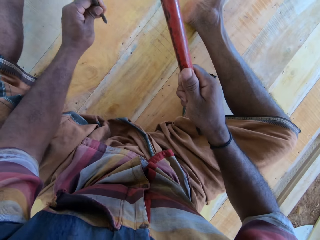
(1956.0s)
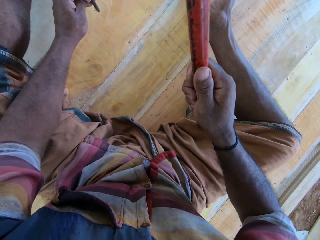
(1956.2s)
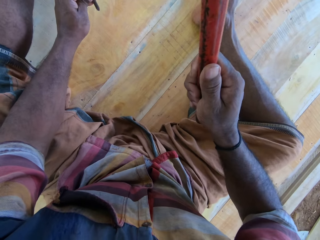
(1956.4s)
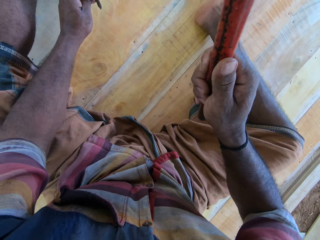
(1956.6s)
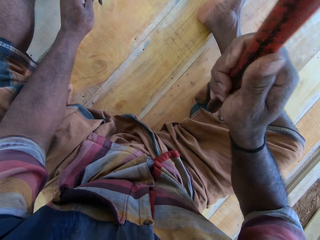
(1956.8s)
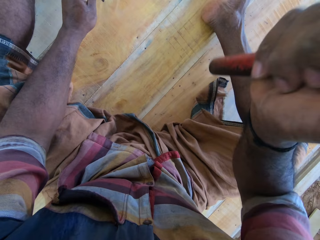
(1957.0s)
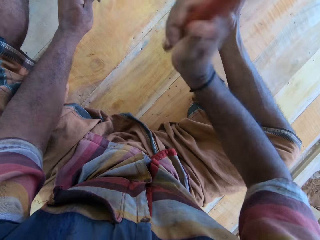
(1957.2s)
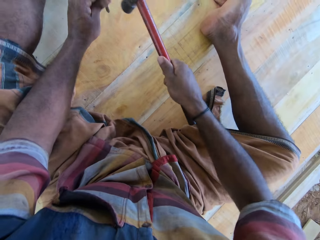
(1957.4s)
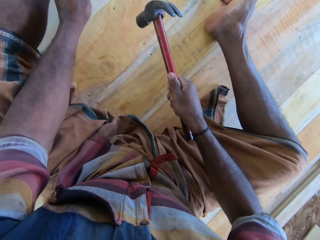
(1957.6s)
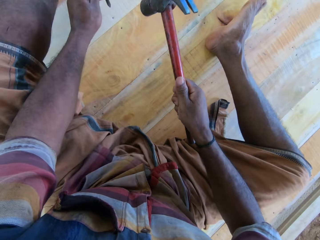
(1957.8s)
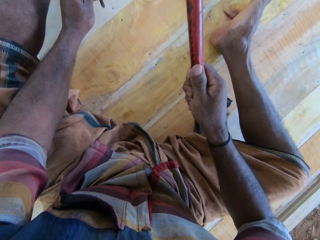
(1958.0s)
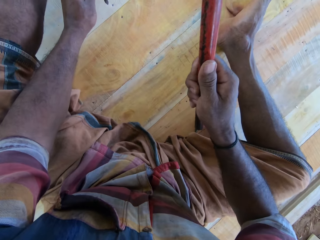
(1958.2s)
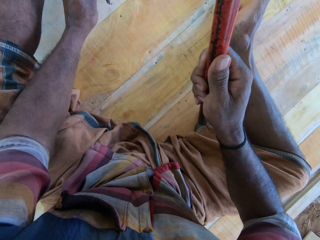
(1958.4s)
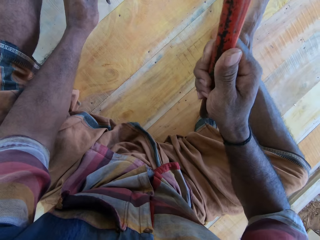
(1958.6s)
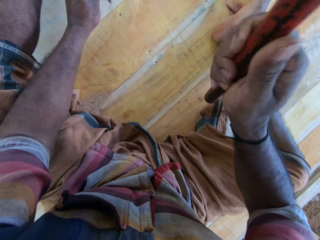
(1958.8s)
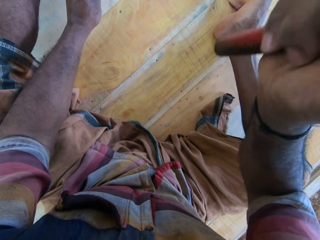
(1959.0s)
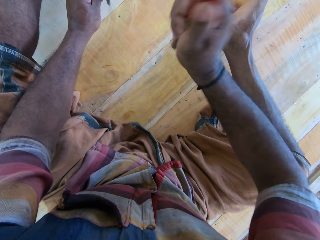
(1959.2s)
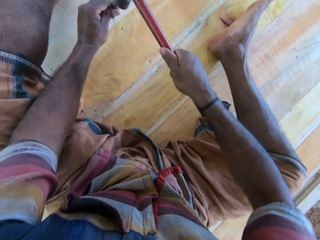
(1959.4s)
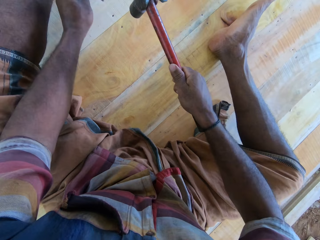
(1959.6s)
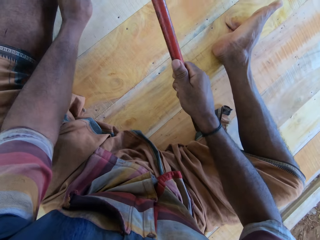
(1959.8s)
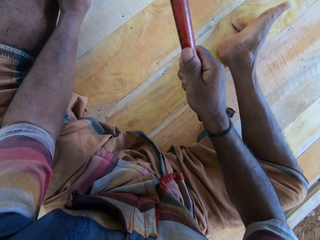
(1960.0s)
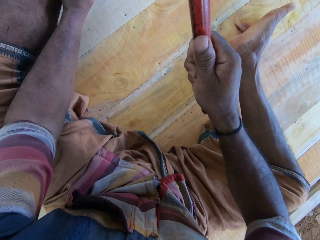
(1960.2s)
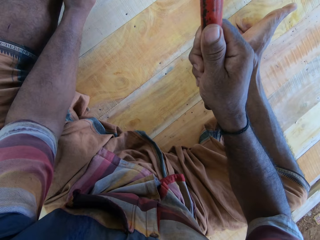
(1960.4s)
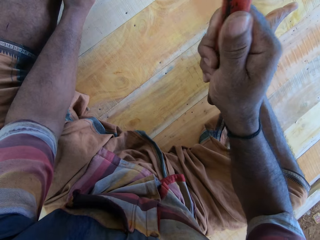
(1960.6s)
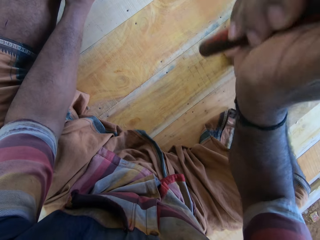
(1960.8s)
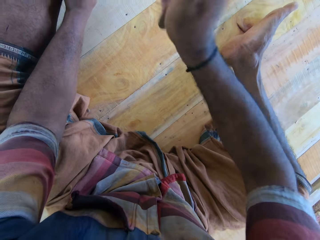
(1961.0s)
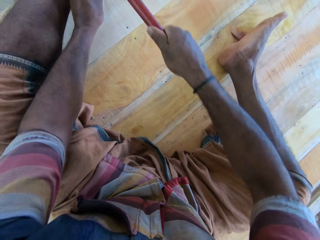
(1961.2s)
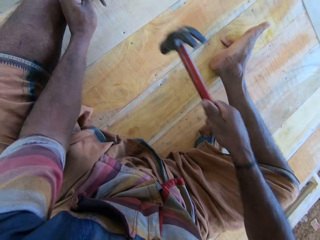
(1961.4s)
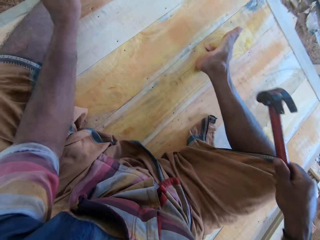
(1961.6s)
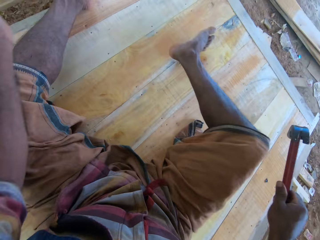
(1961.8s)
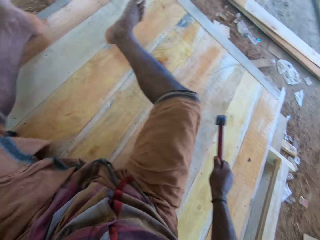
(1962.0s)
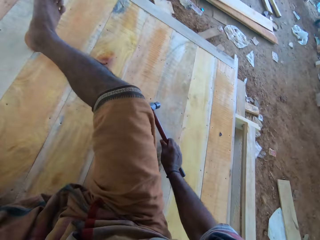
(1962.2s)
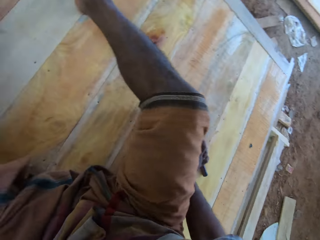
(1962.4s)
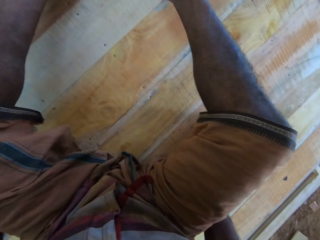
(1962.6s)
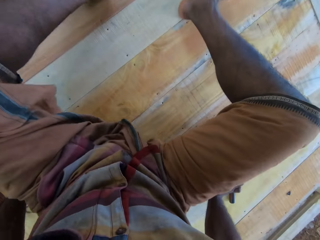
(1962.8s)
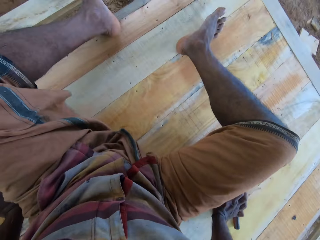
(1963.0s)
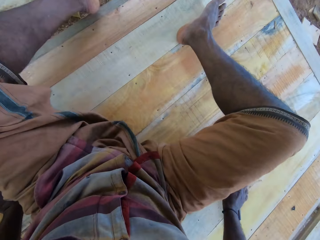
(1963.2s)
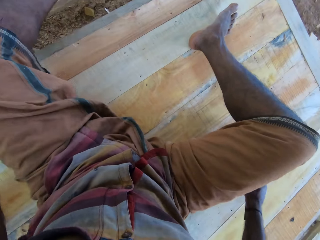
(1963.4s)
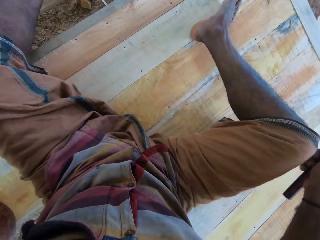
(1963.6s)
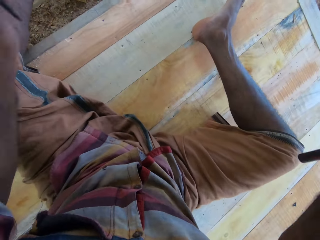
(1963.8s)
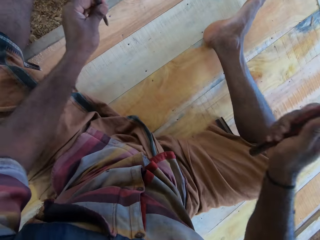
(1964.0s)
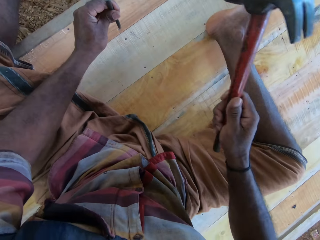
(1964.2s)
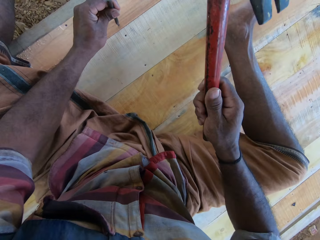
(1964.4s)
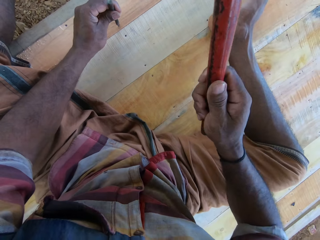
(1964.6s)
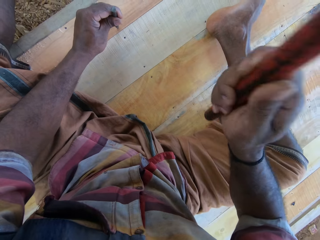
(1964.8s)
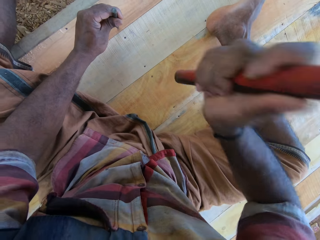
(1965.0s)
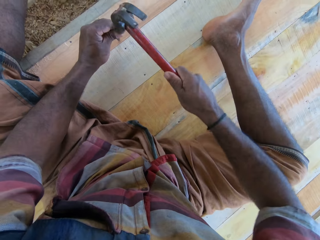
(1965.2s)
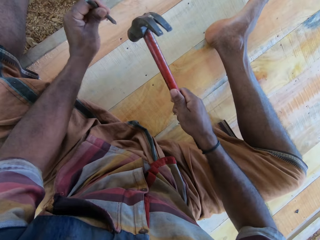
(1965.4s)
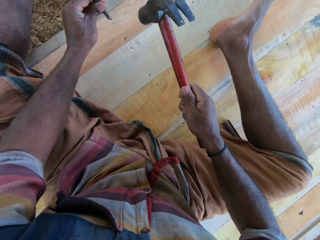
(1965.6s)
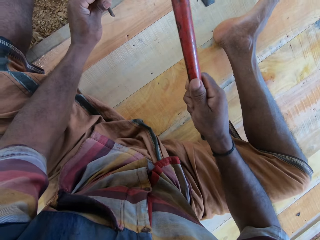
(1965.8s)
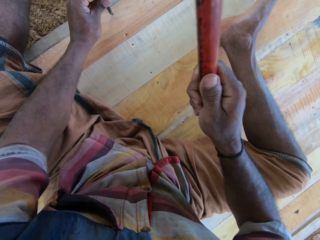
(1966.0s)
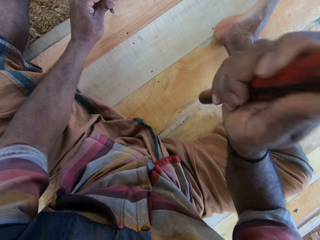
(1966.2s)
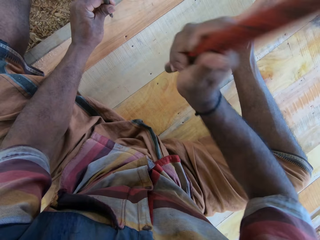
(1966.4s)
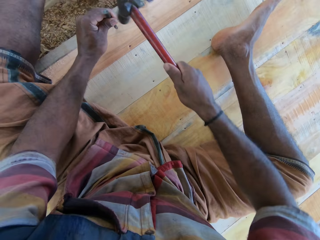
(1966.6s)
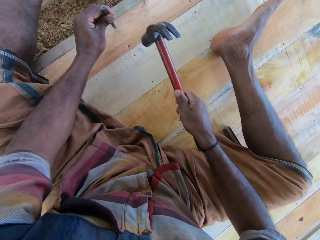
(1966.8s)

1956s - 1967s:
The camera wearer holds the hammer. They hit the chisel with the hammer. They hold the hammer. They hit the chisel with the hammer. They hold the hammer. They put the hammer down. They move on the wood floor with the buttocks. They hold the hammer. They put the chisel on the nail. They hit the chisel with the hammer.

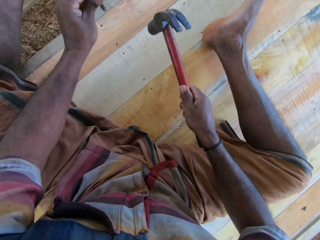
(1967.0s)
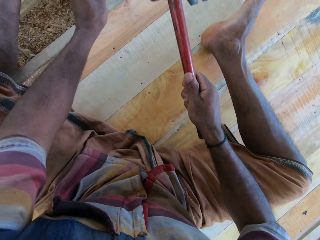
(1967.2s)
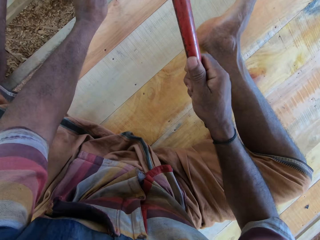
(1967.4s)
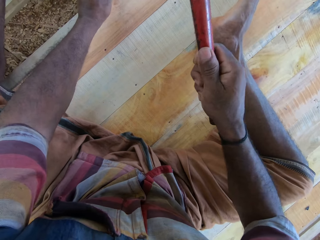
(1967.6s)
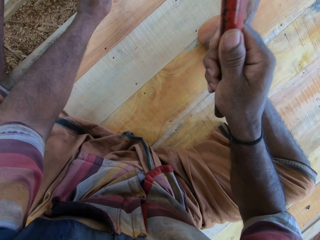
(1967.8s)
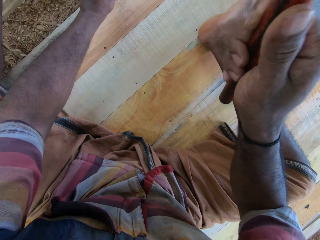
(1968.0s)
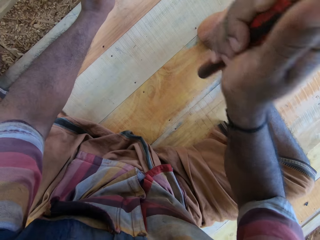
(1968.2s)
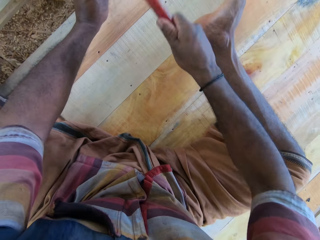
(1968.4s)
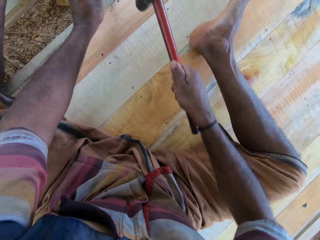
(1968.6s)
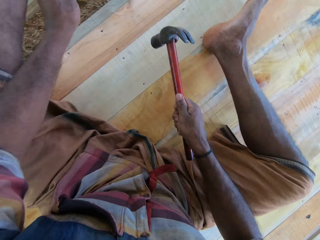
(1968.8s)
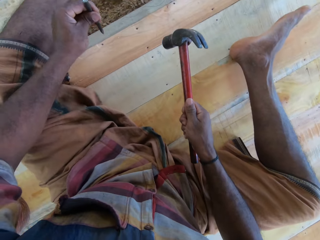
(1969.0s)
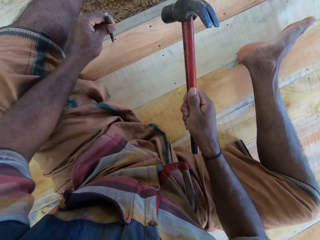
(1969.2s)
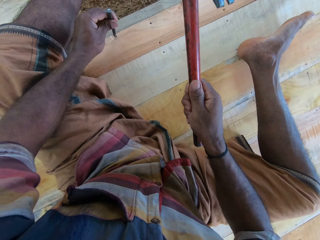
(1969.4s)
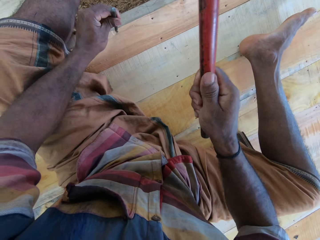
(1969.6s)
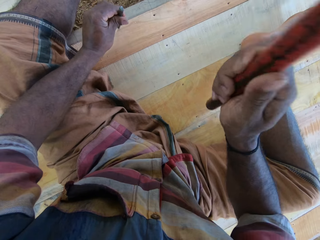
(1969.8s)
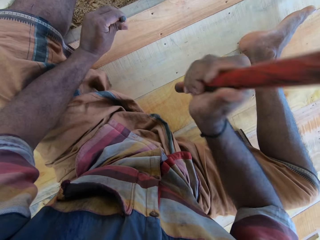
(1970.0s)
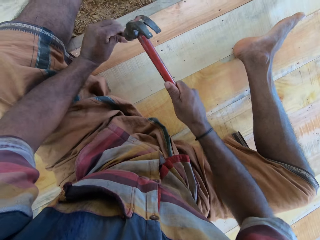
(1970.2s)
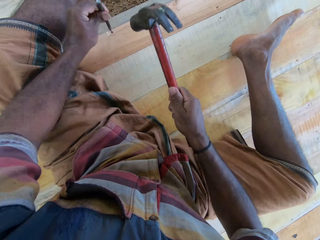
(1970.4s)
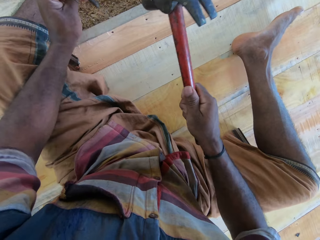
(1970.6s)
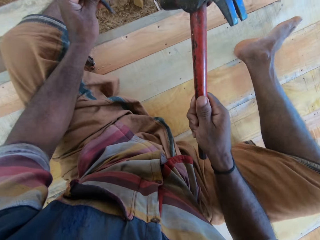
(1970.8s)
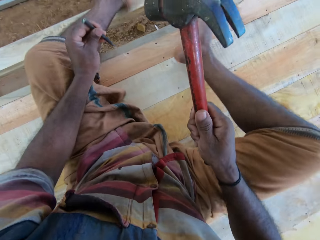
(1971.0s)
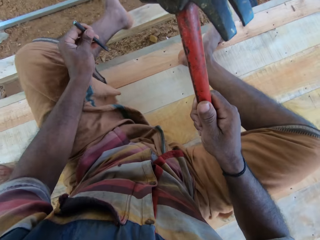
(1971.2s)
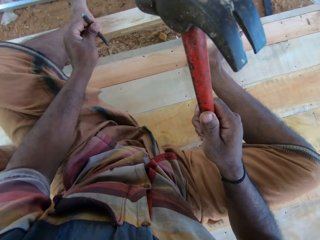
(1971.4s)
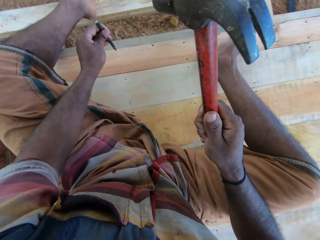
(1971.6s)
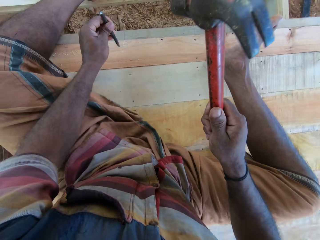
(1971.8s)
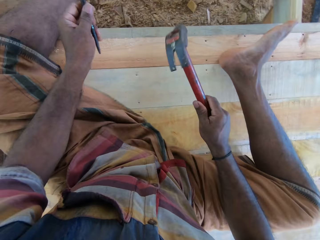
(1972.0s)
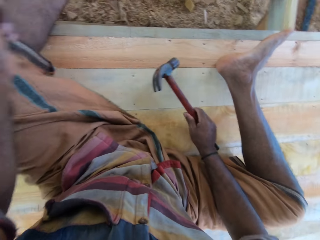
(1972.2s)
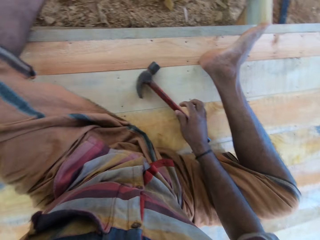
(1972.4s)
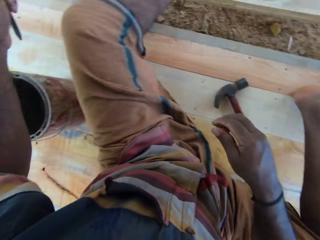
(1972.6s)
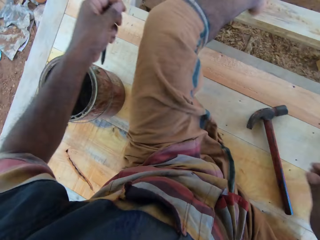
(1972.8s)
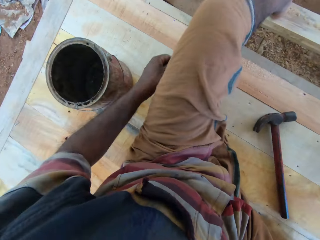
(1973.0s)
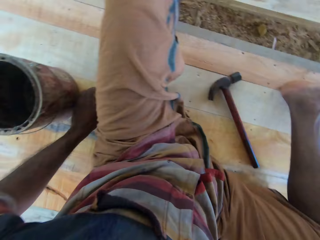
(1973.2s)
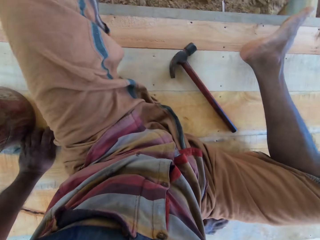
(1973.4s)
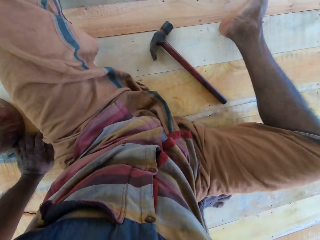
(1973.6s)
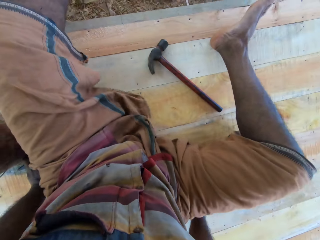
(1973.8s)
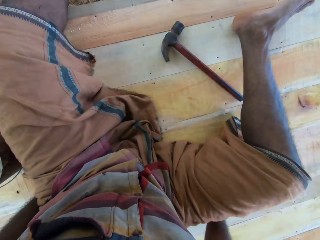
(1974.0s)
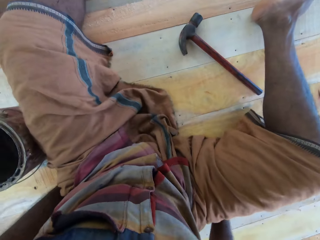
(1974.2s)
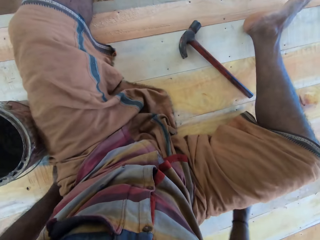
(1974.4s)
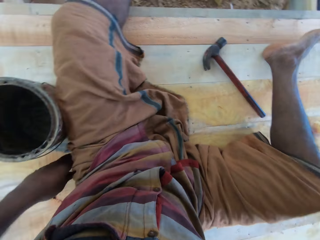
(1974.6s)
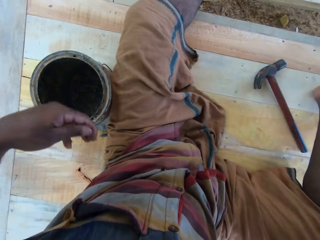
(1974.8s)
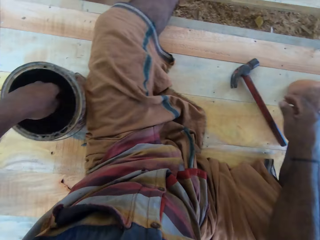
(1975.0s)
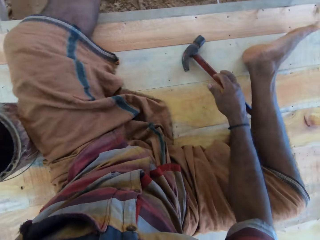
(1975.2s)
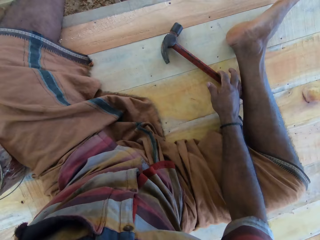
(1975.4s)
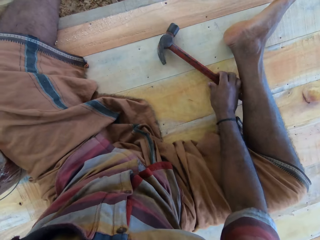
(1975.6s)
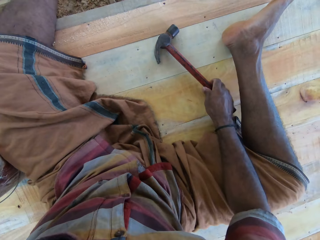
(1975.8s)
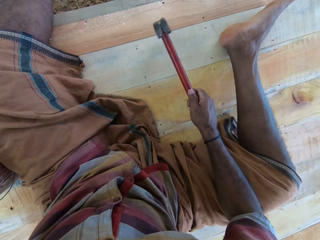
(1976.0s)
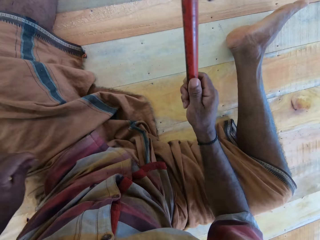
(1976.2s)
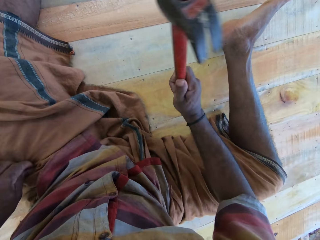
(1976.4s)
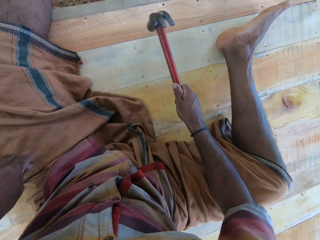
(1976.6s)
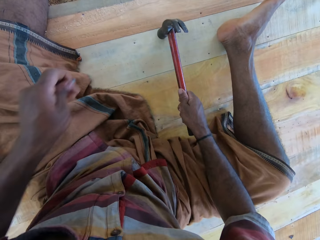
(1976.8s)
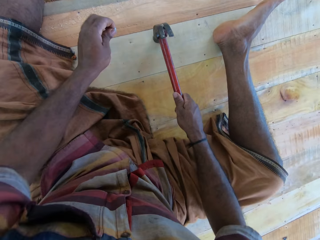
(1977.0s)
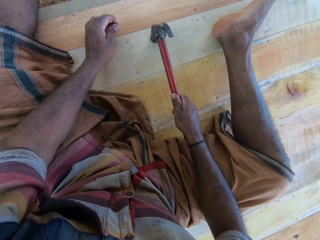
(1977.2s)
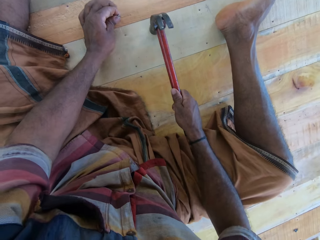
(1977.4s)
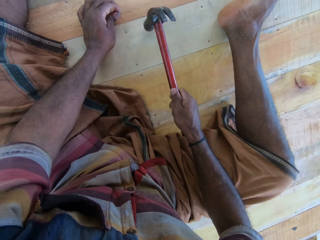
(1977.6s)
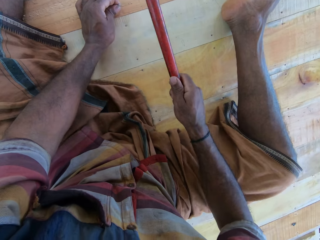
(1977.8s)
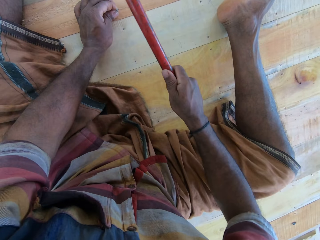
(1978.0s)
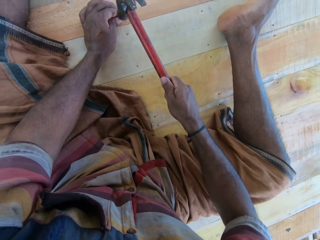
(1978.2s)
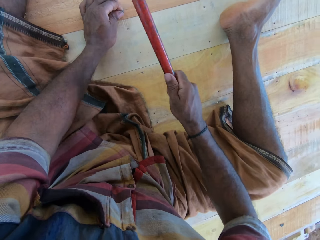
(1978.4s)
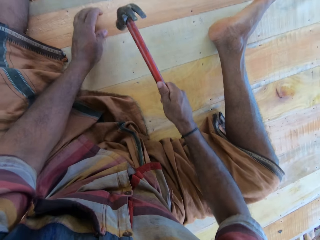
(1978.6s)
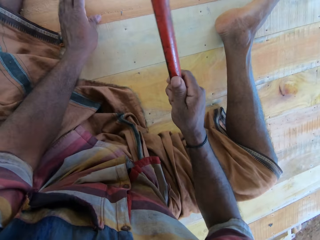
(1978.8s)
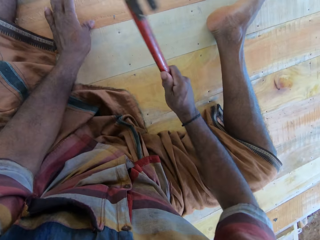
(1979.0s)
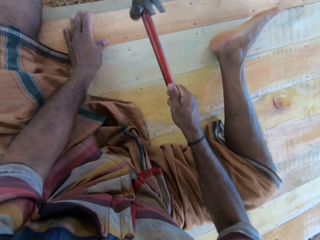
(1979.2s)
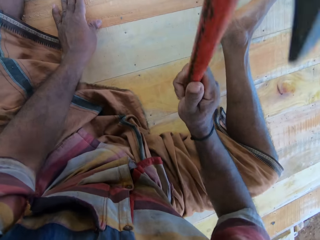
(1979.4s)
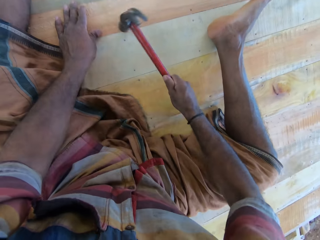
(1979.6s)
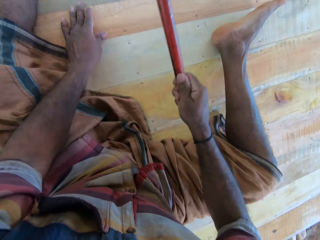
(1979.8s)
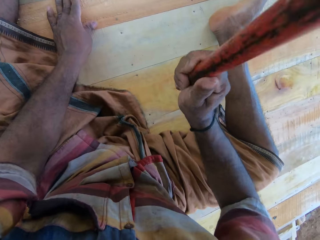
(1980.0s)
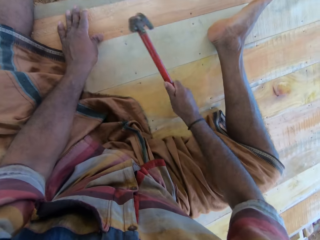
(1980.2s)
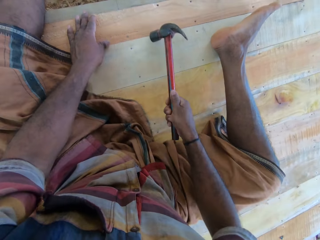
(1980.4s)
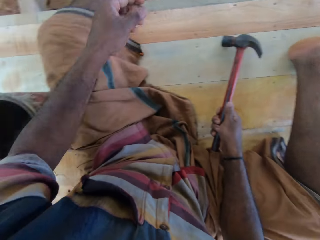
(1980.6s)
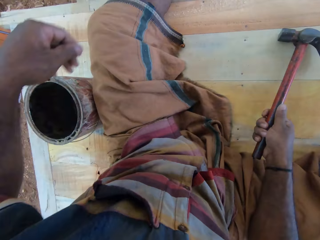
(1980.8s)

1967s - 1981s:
The camera wearer holds the hammer. They hit the chisel with the hammer. They put the chisel on the nail. They hit the chisel with the hammer. They hold the hammer. They put the hammer down. They put the chisel down. They move on the wood floor with the buttocks. They pick up a nail from a tin. They pick up the hammer. They fix the nail on the wood with the hammer. They put the nail on the wood. They fix the nail on the wood with the hammer.
